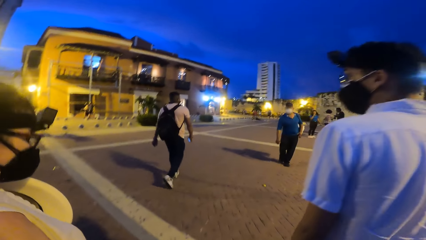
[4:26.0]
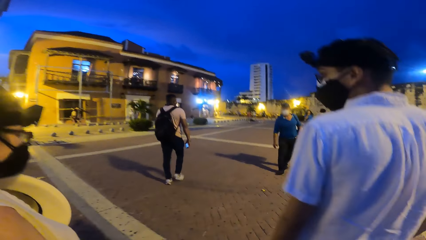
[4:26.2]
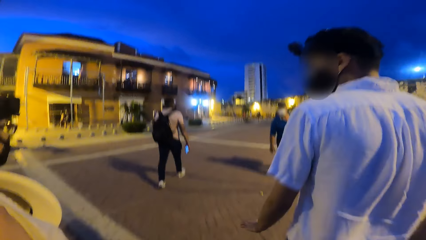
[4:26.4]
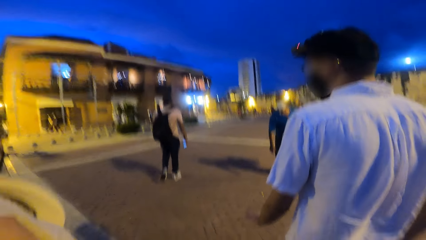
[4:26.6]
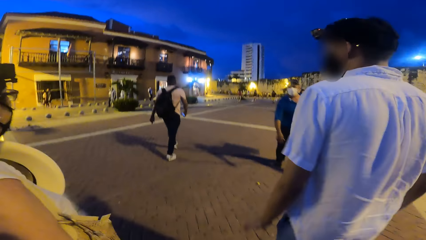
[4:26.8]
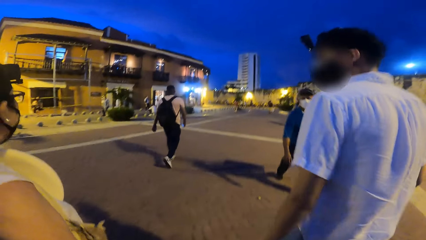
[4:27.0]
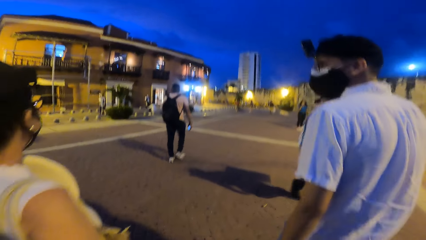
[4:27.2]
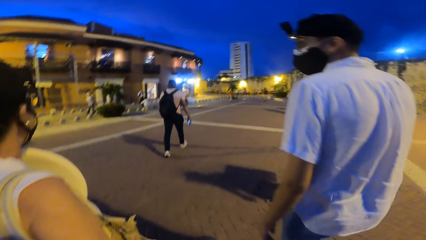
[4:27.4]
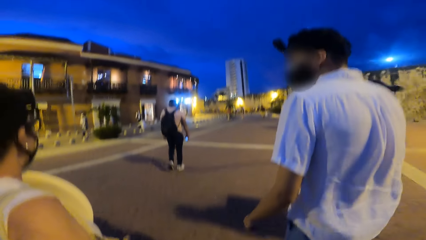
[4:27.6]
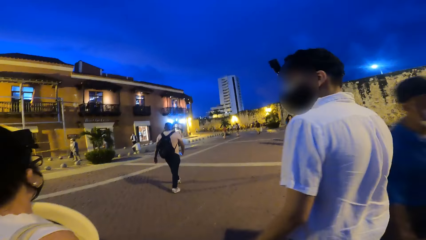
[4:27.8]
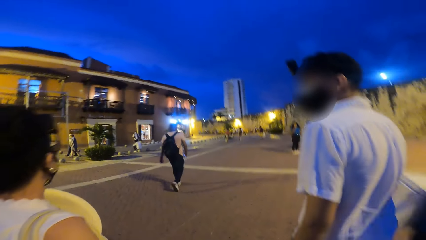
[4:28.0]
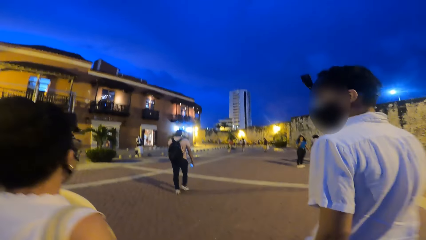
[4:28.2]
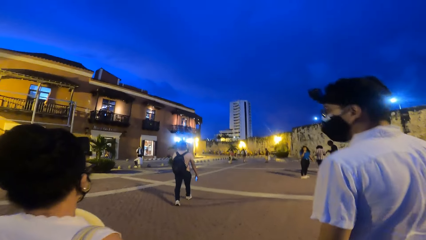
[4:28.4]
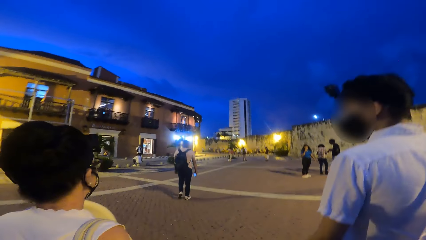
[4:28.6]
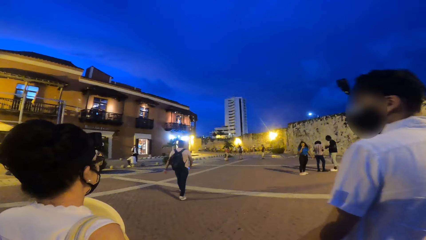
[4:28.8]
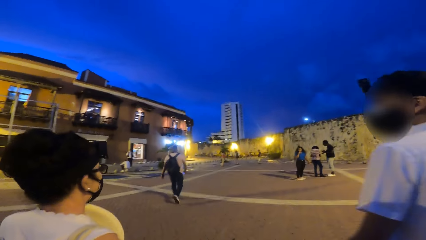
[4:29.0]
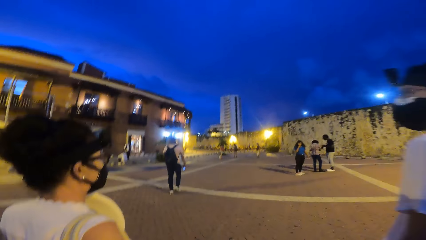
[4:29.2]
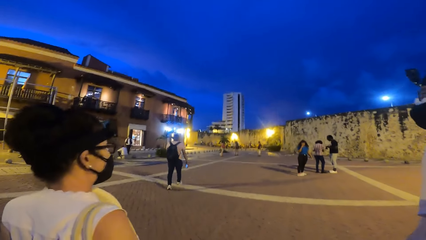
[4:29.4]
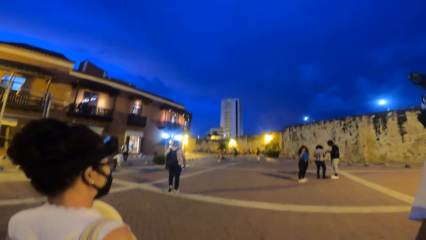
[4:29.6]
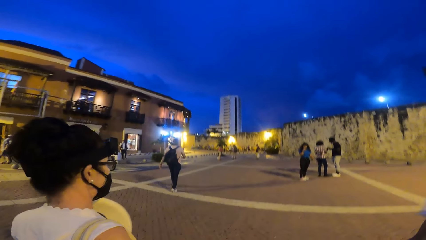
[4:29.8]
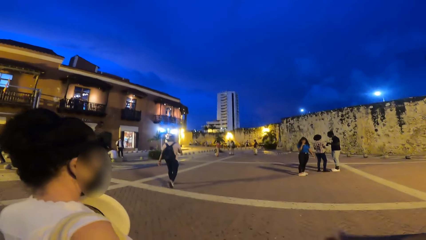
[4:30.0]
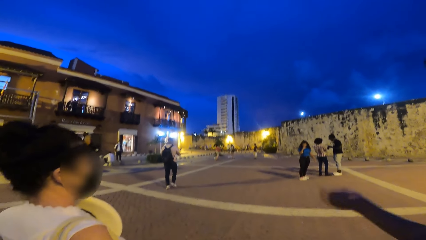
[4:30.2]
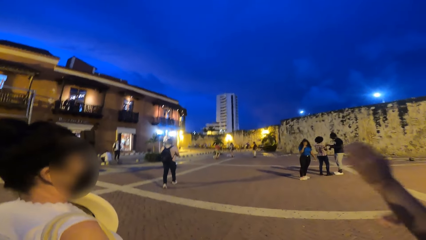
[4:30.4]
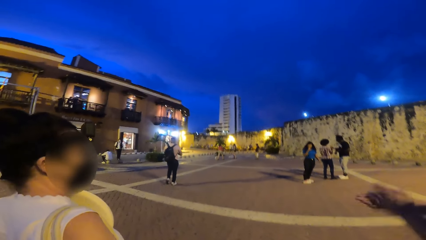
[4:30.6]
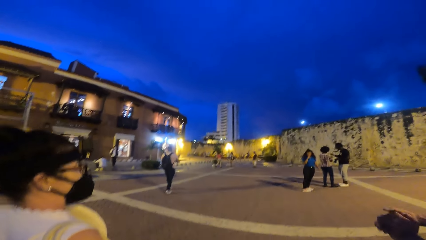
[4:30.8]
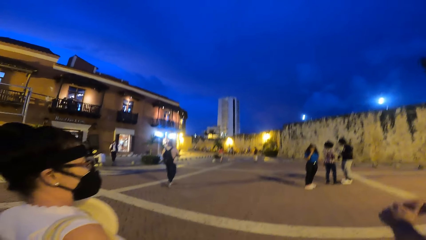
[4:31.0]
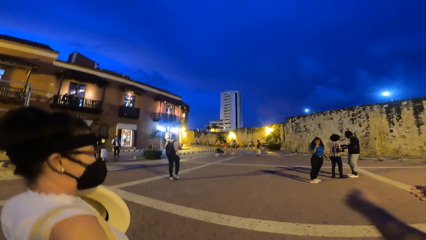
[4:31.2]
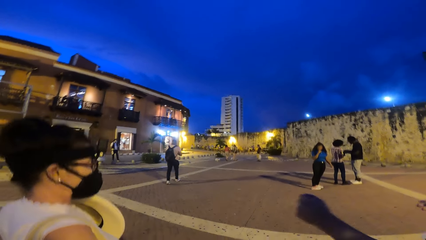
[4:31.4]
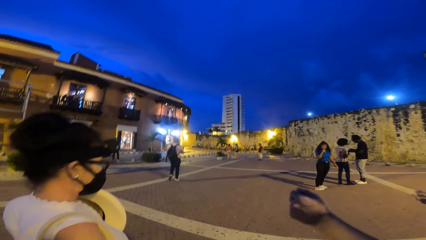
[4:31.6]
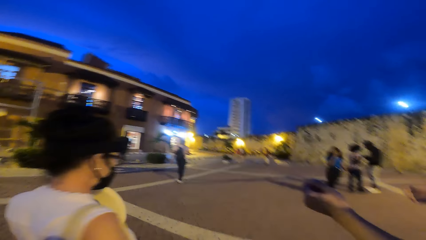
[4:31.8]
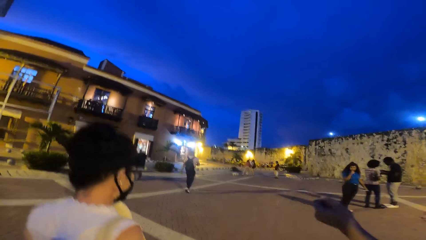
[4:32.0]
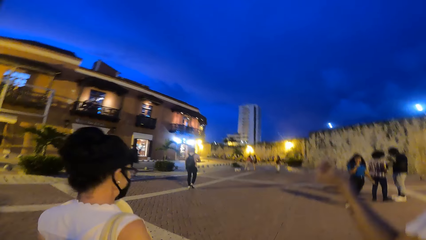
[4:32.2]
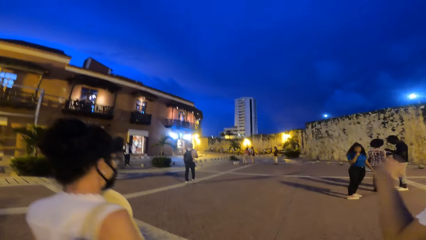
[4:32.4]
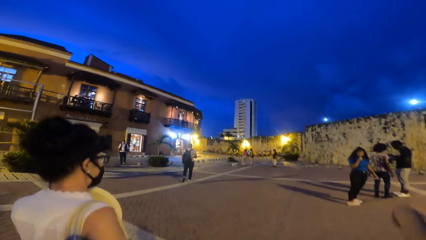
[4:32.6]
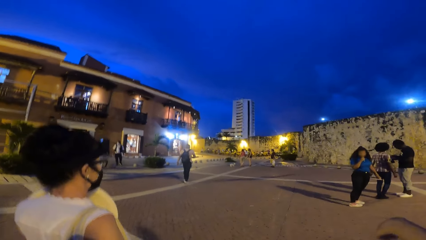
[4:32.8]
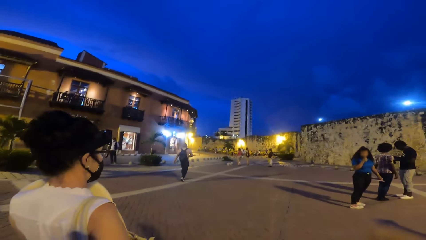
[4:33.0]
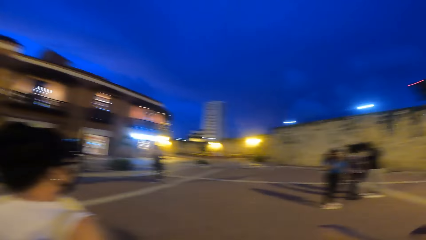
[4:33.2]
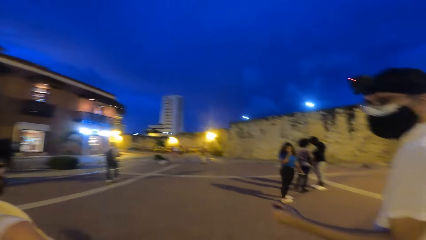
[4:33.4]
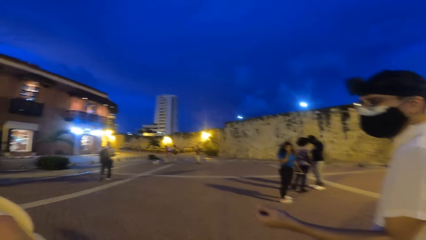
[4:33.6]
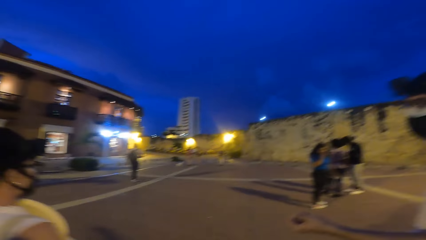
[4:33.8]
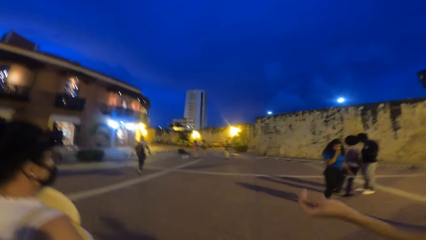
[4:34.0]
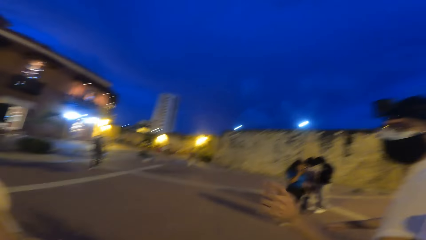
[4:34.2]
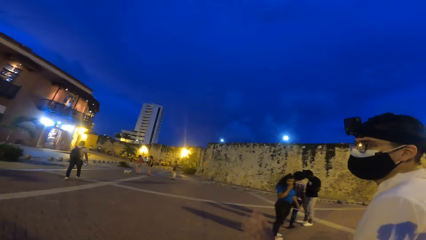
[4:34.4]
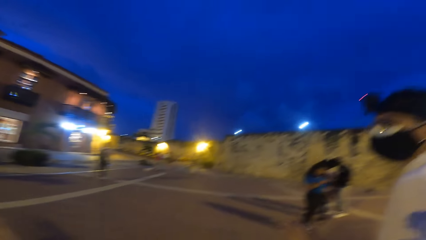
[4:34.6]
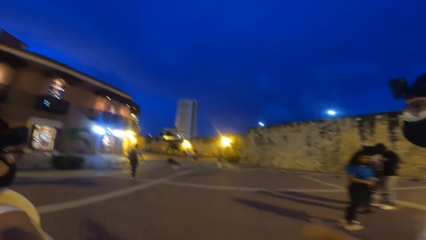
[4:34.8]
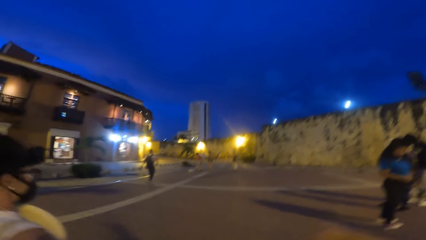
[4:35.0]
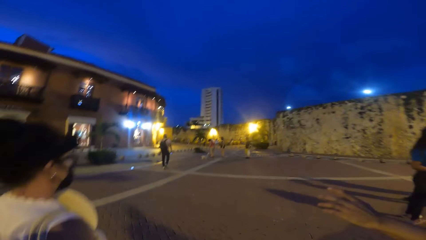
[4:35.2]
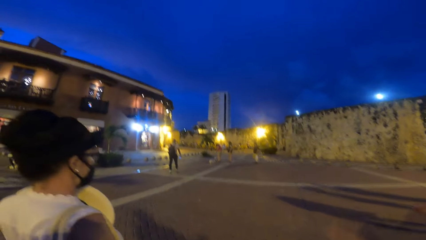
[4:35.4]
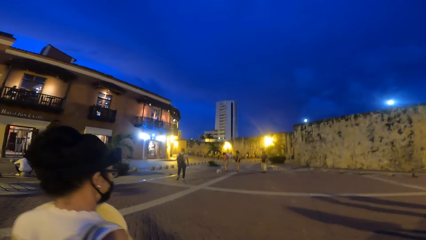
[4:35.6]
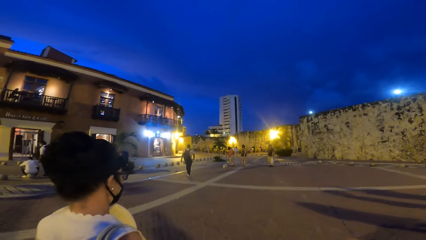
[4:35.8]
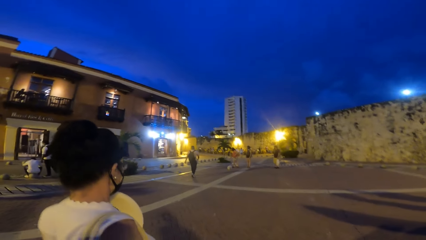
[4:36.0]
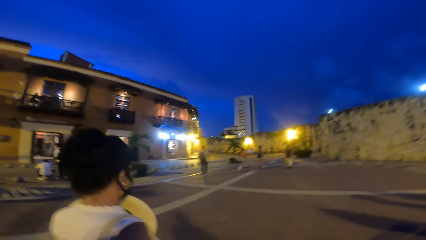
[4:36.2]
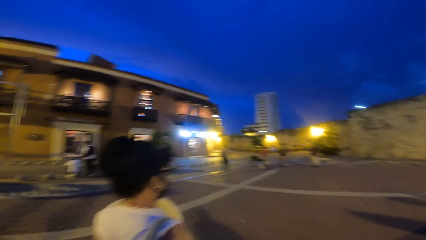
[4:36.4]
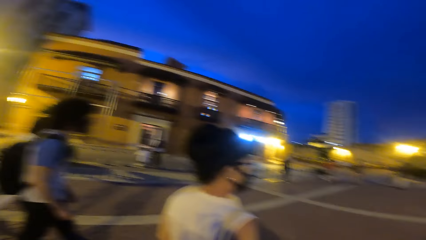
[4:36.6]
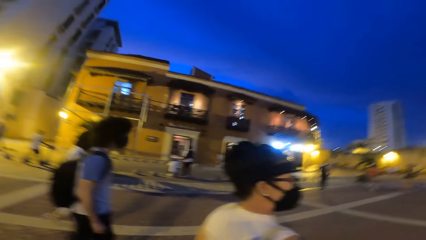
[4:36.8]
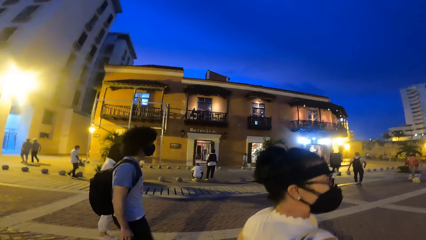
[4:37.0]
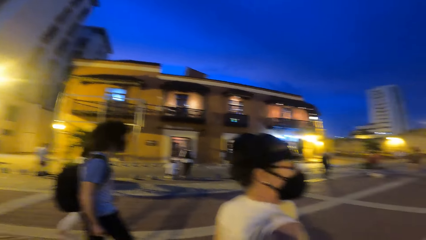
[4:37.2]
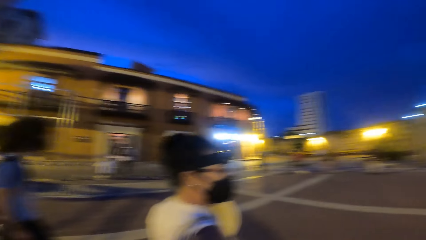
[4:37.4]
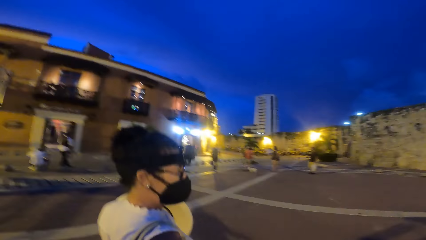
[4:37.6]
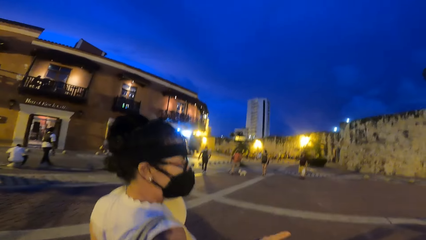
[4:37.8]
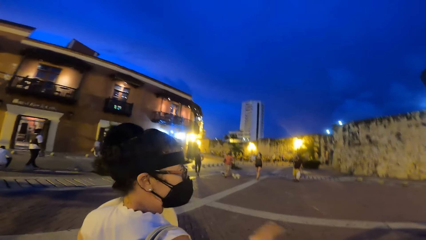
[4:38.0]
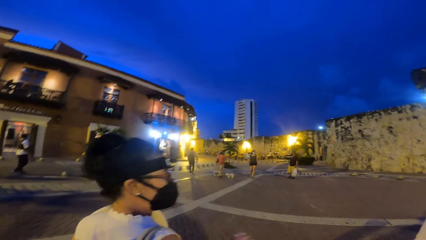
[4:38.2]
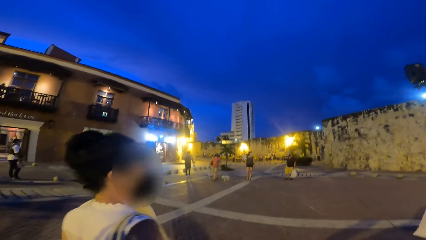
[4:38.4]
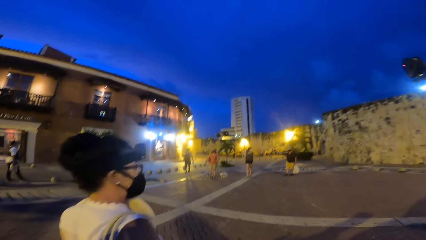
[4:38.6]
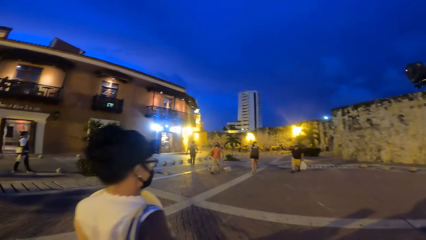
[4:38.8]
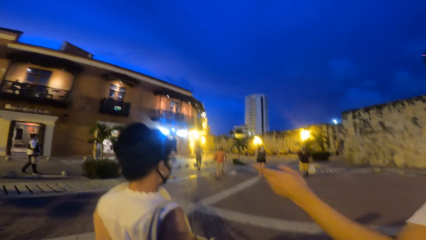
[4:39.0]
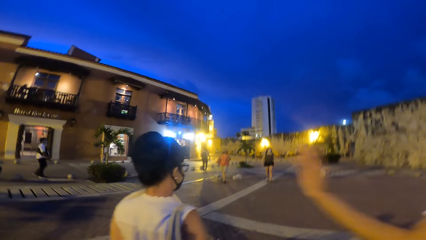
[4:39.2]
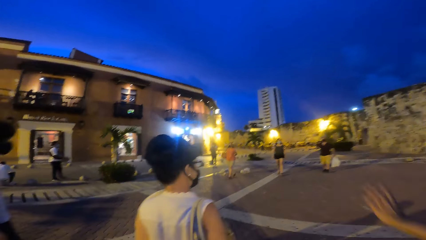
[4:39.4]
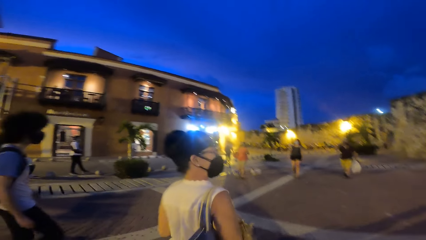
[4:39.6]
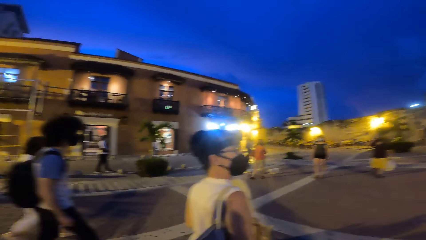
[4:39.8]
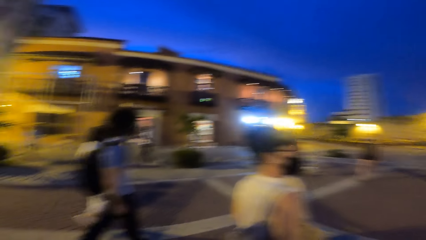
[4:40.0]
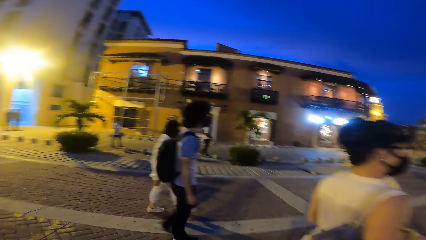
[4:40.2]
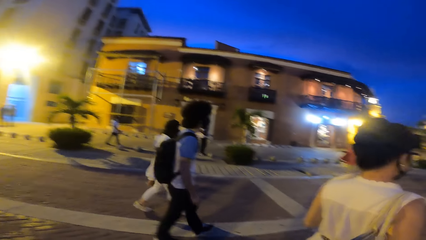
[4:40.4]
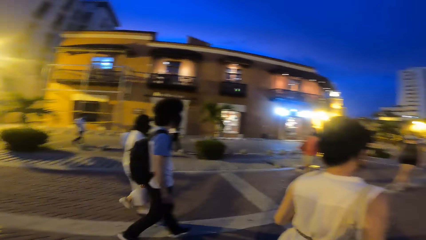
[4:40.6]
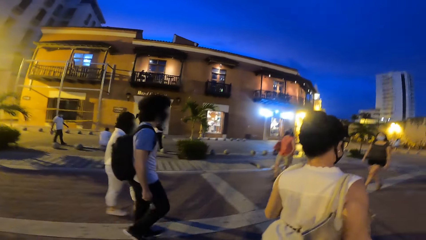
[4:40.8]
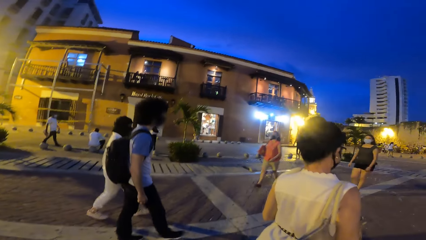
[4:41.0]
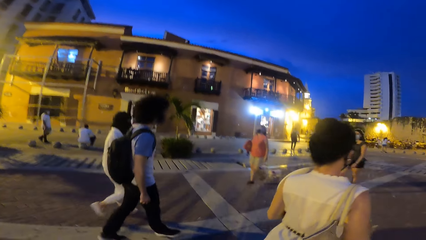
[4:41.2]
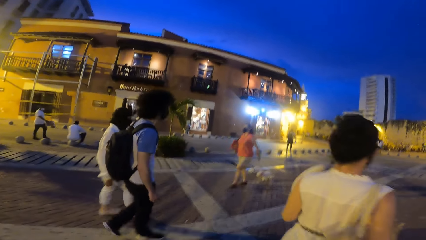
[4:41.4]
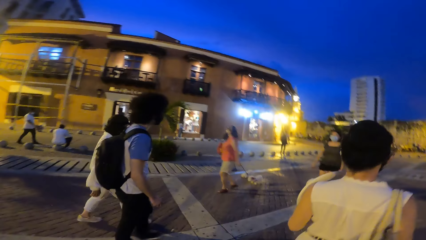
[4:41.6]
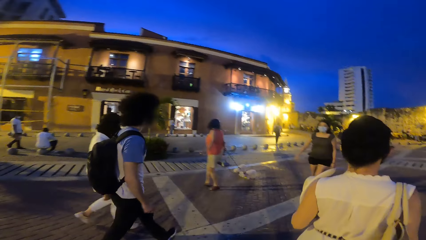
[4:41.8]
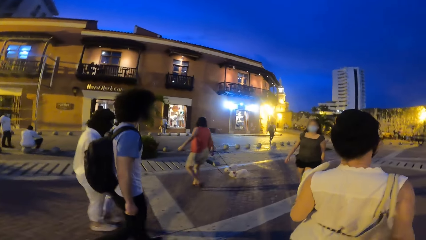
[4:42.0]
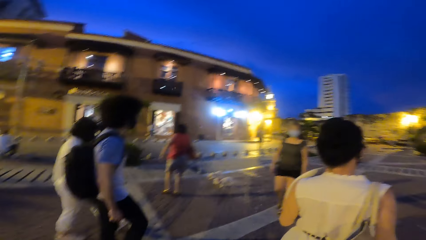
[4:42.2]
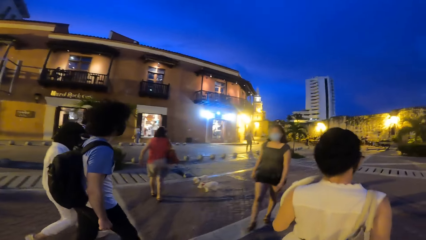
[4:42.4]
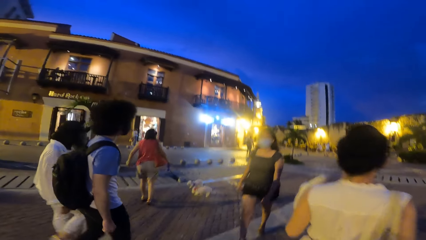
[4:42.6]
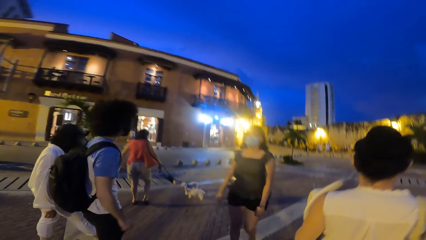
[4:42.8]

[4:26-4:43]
The man claps his hands. The man gesticulates with his hands. The man converses with a woman. The man gesticulates with his left hand.
